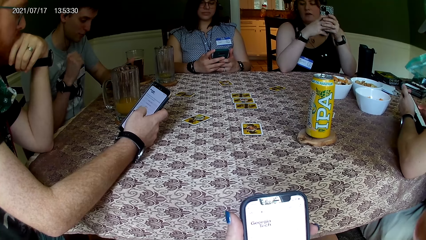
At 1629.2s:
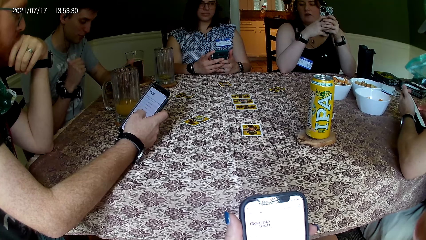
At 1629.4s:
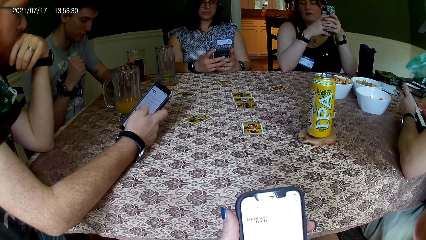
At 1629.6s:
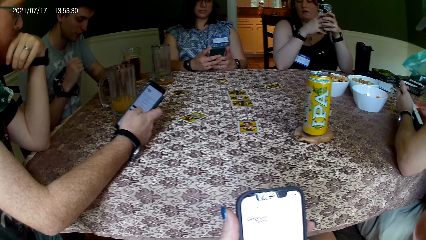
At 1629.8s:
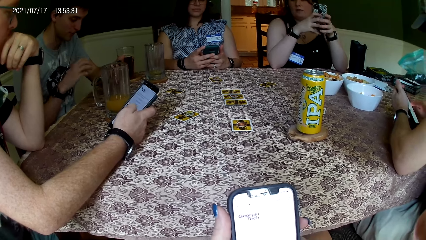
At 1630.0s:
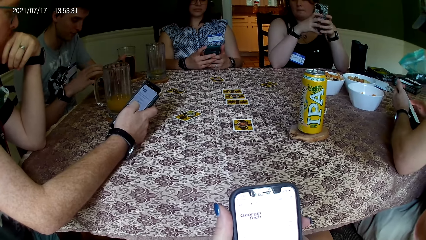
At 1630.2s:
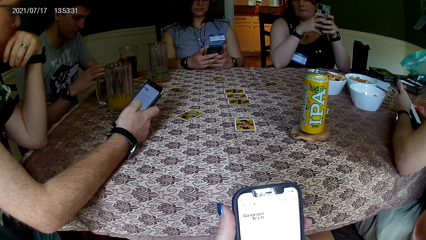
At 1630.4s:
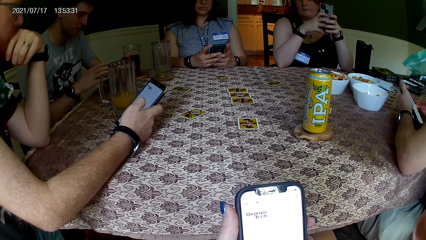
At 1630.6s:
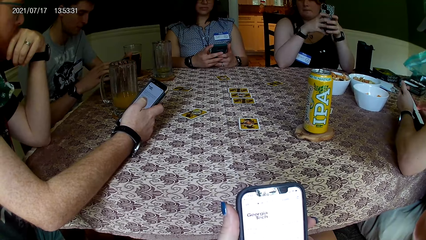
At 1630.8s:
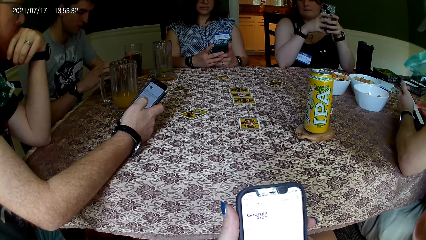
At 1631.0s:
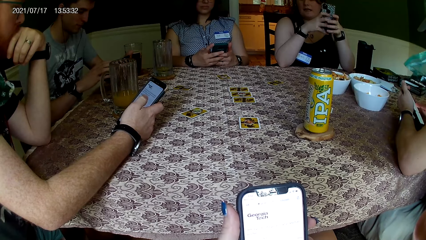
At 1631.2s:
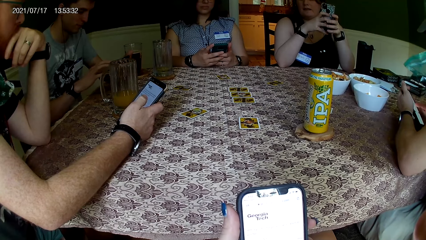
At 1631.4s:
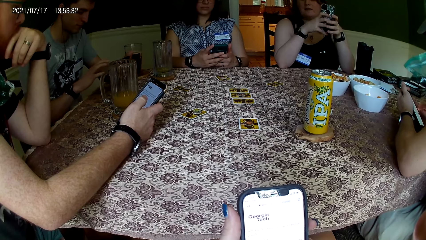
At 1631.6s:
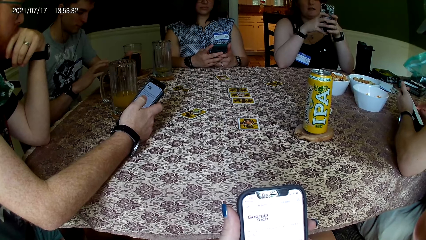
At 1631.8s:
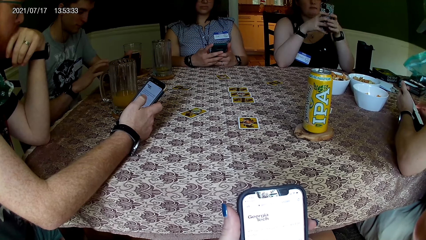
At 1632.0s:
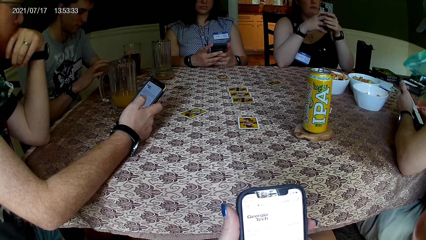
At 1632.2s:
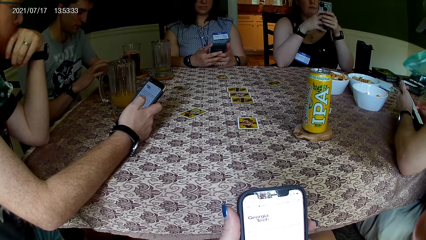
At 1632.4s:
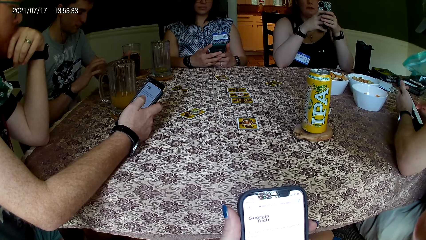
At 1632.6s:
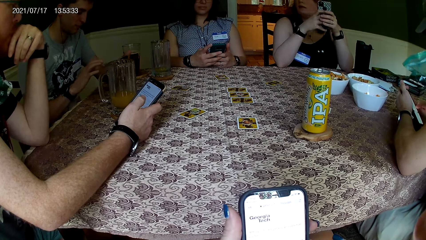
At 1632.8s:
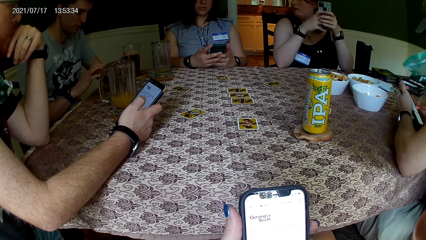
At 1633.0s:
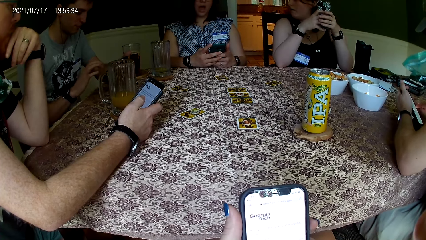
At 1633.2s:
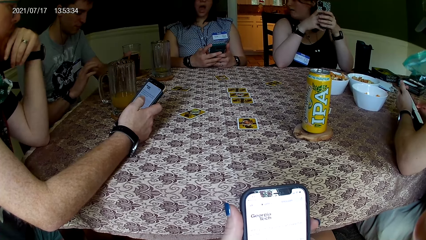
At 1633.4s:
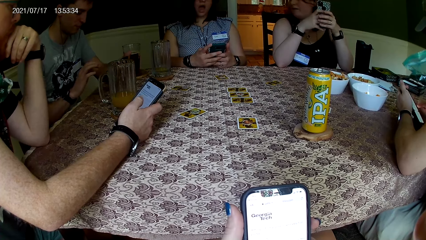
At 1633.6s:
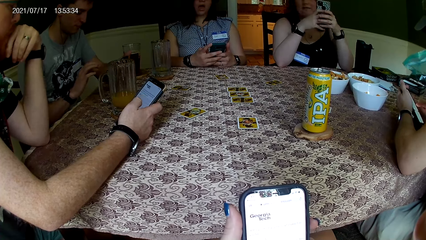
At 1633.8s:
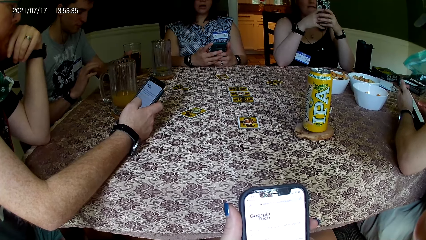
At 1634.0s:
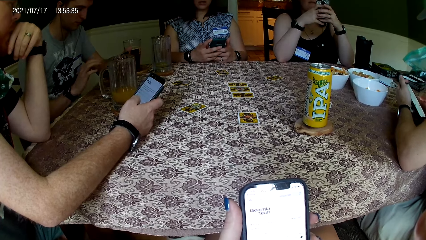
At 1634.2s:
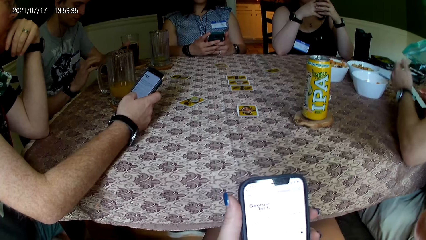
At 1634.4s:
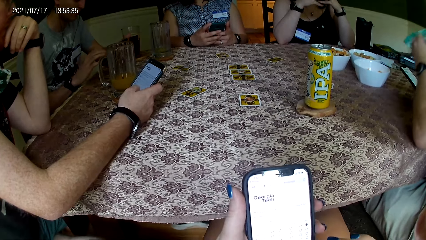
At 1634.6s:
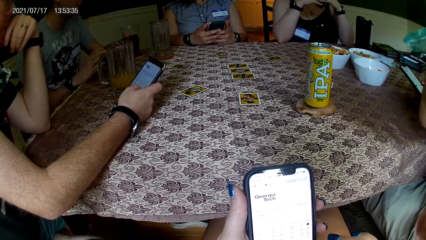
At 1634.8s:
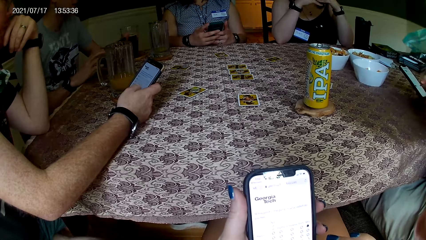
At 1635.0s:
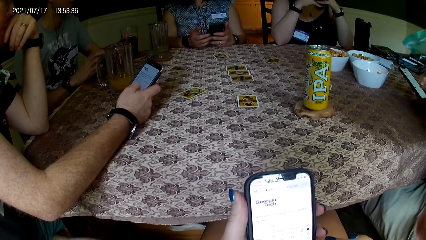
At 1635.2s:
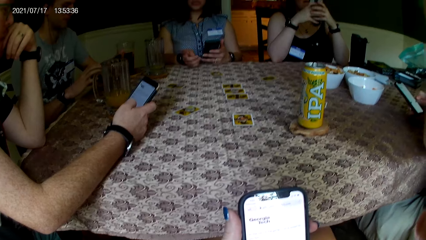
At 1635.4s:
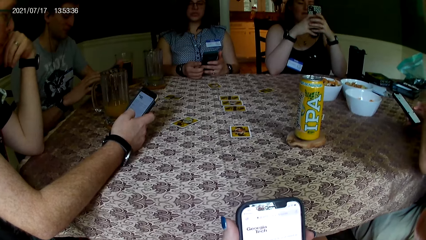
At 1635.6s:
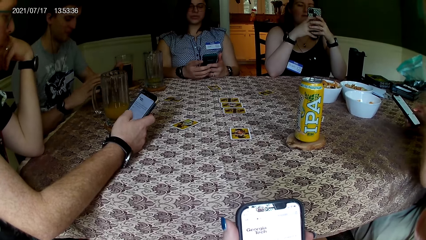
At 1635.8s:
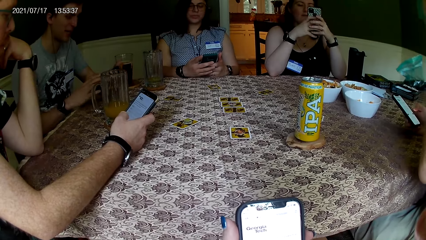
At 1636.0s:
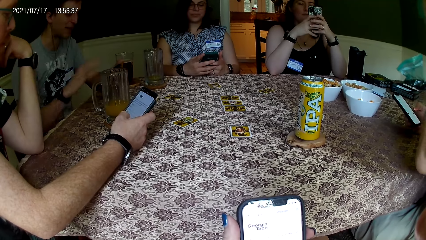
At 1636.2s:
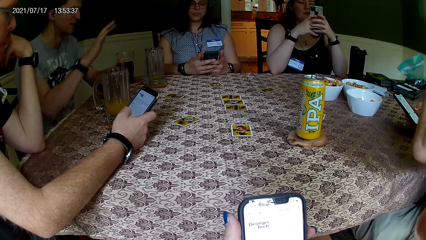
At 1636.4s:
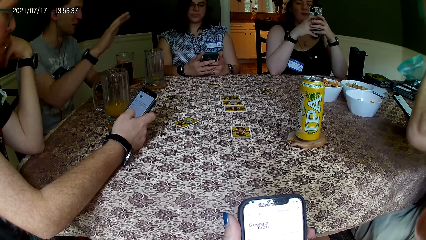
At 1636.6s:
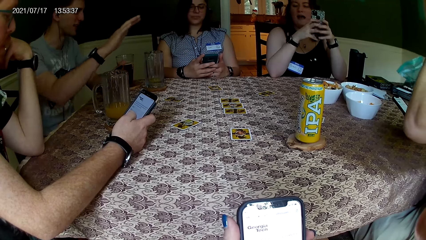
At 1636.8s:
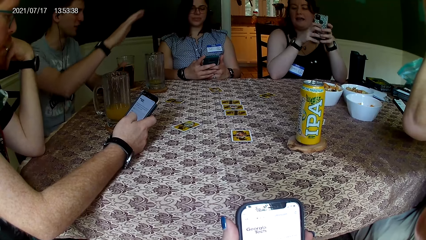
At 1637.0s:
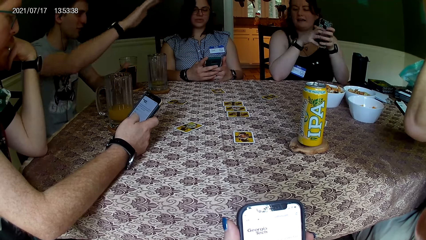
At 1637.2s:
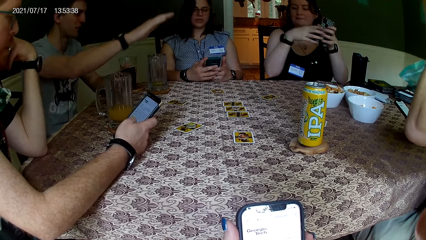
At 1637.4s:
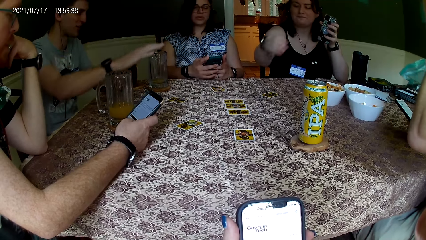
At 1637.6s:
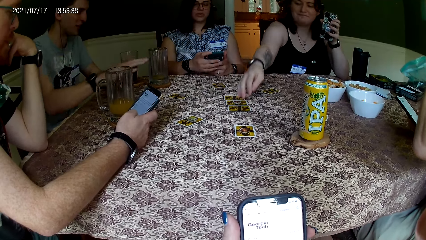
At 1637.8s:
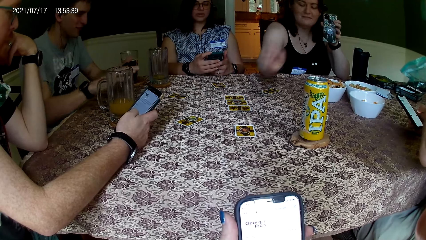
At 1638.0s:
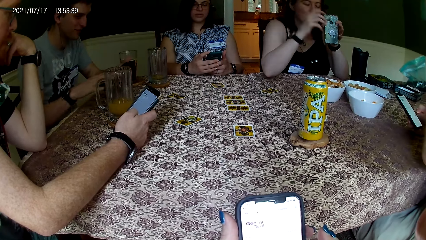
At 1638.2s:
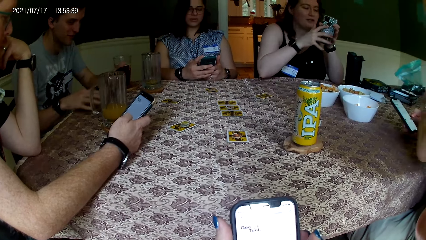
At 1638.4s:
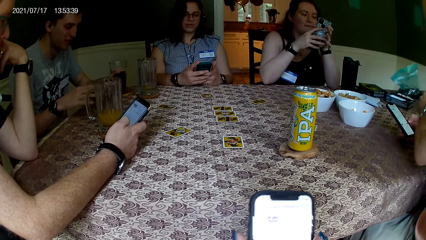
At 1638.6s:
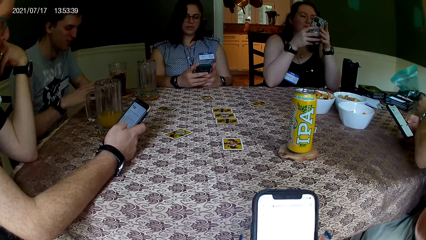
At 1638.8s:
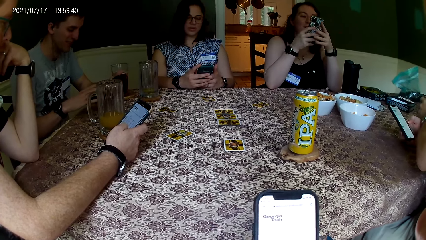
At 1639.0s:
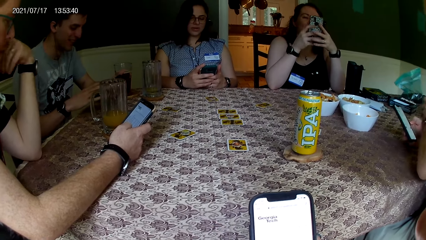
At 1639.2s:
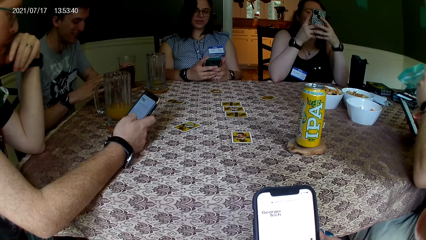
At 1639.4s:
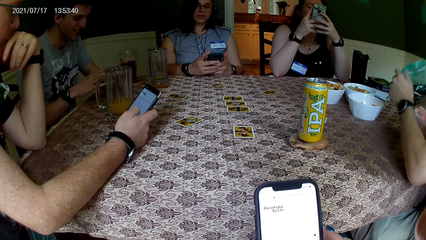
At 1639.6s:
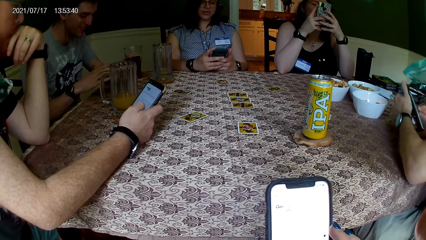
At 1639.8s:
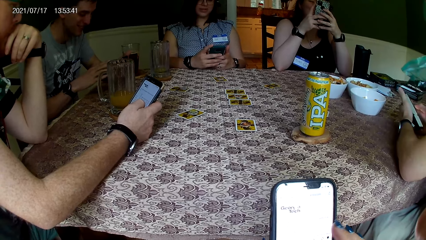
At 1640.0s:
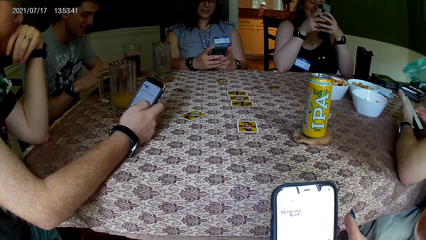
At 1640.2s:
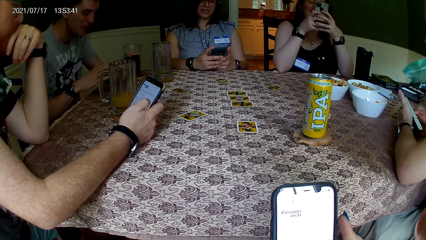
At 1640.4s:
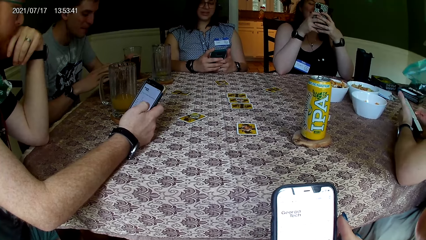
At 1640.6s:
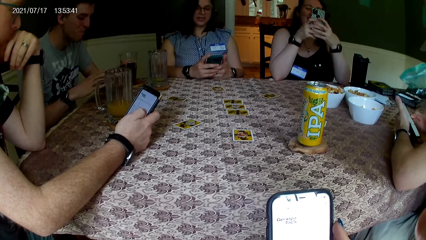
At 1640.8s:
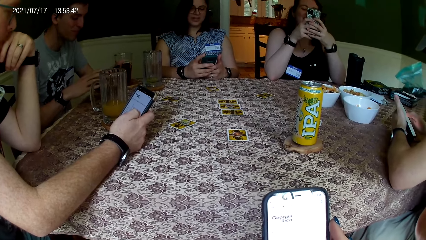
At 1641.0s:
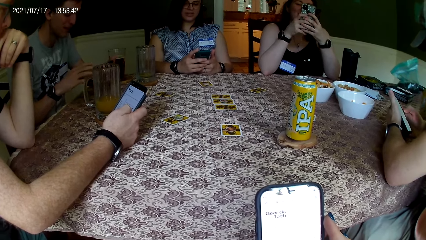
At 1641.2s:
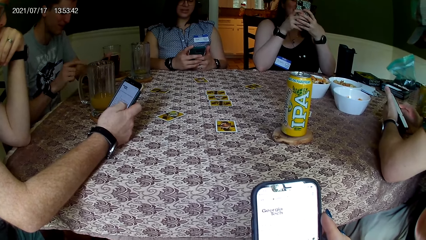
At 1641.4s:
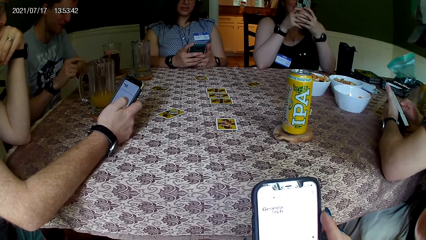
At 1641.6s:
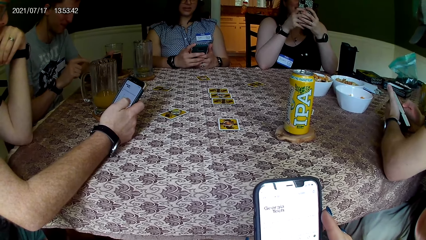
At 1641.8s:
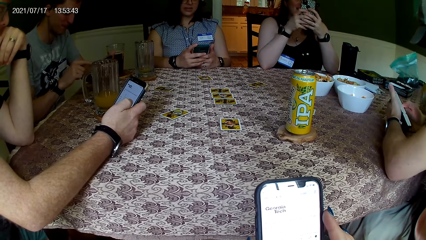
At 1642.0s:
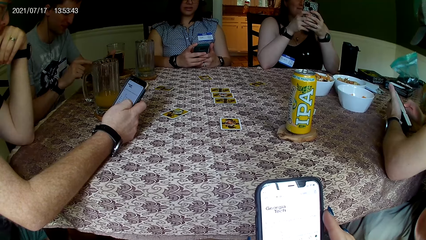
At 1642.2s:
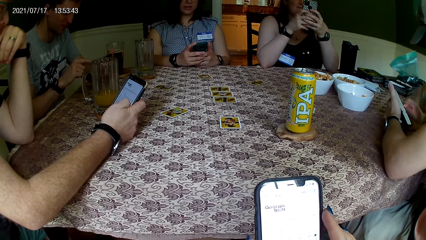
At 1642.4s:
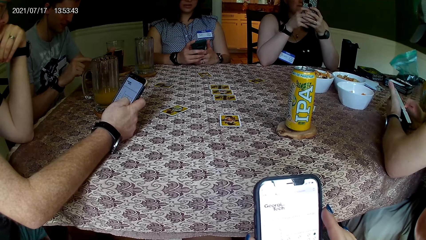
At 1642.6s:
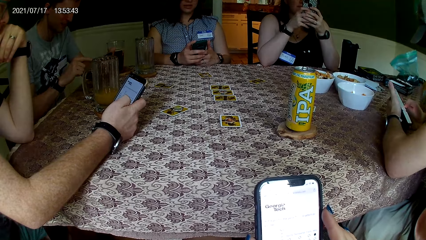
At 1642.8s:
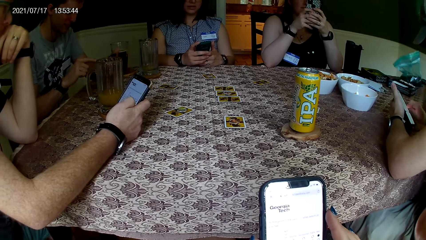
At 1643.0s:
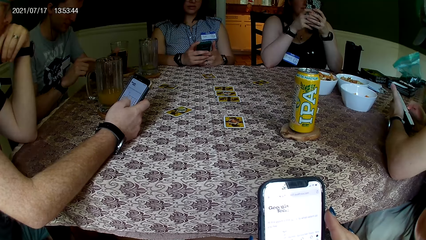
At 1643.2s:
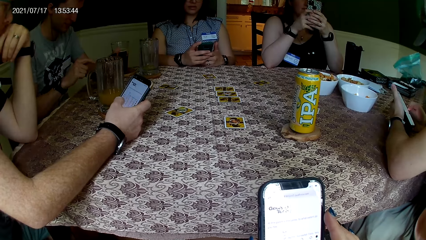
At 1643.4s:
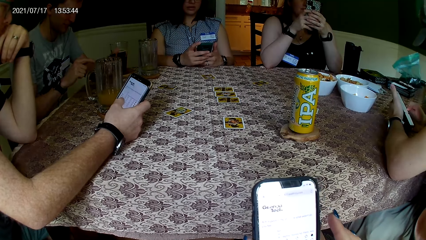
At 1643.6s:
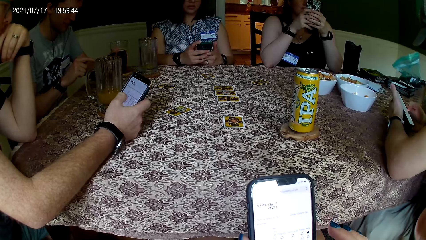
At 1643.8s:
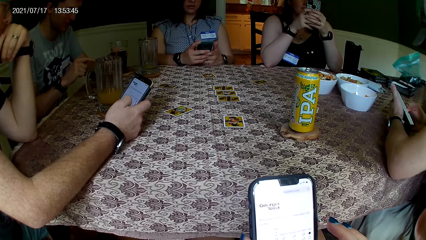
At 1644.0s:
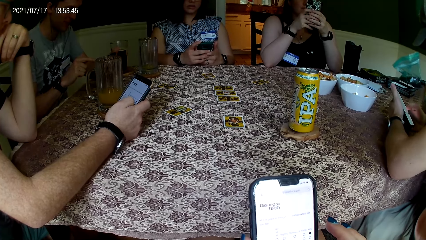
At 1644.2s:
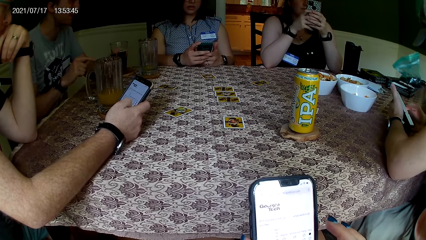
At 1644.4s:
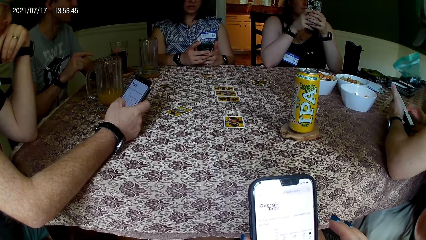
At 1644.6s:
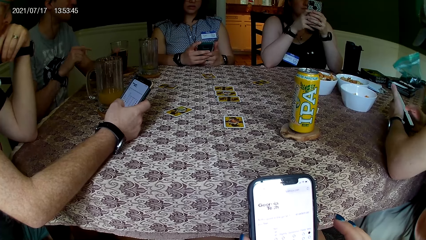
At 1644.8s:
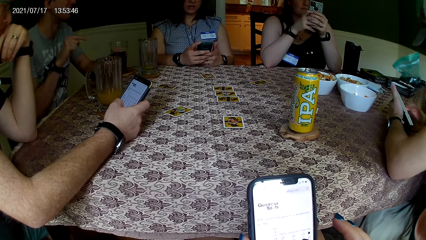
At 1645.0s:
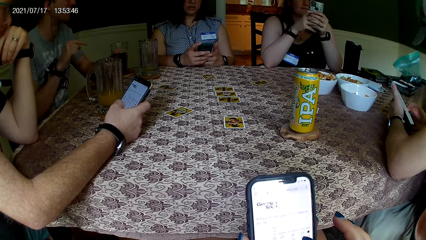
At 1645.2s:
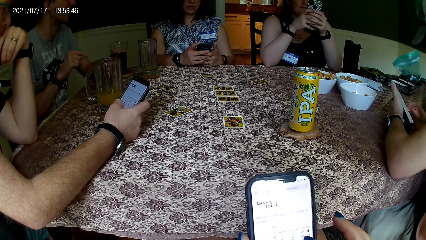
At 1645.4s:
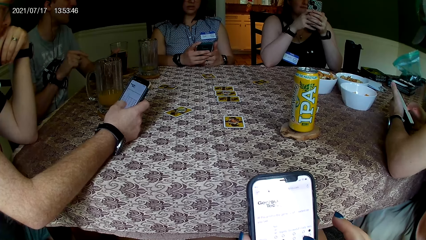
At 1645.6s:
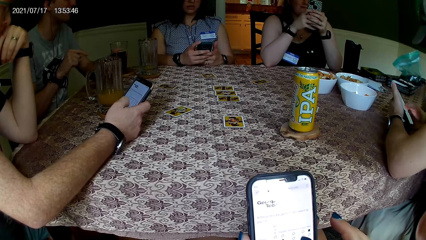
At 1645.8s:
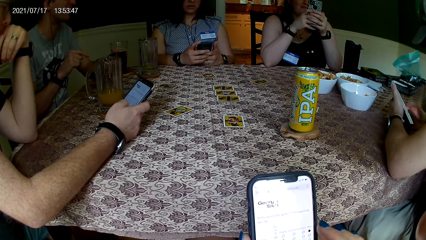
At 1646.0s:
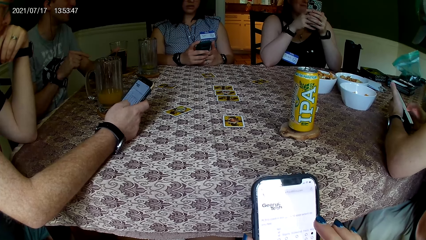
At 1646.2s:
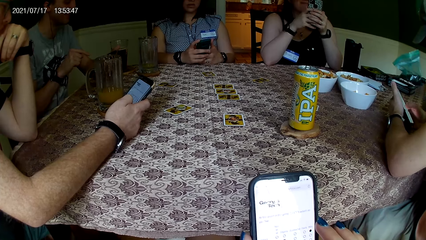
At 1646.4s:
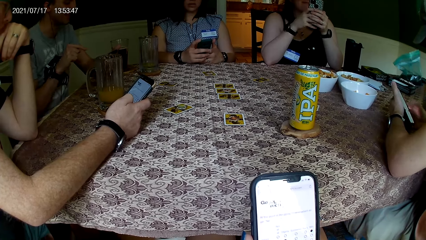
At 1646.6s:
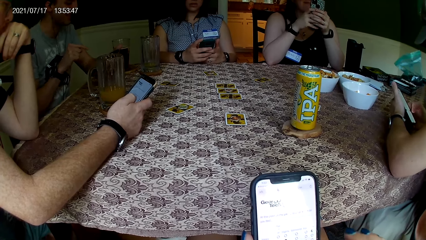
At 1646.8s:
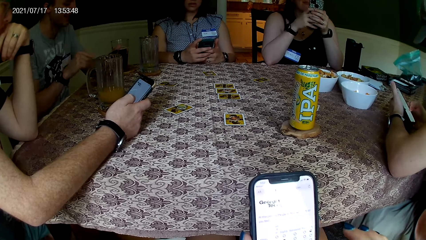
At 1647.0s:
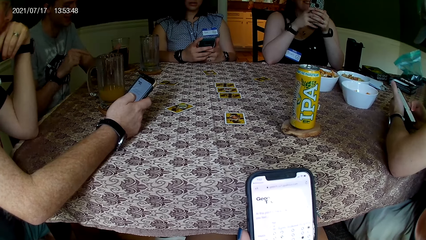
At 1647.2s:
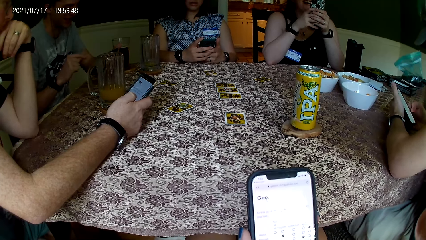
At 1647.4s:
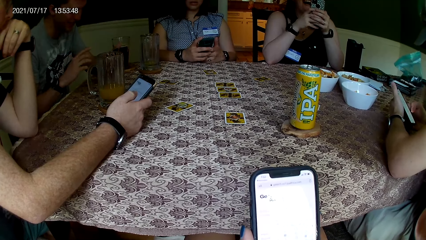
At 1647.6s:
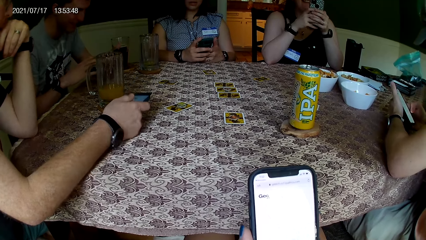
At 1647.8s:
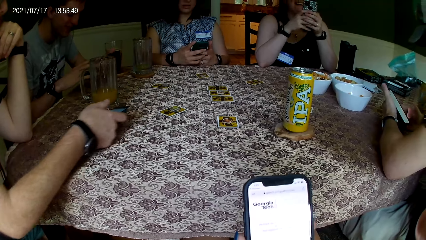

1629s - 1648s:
The camera wearer looks at the cards on the table. They look at the phone of a person. The woman interacts with the group of people at the table. The camera wearer operates the phone. The man converses with another woman. The other woman stretches her right hand to a card on a table. The man converses with the other woman.
